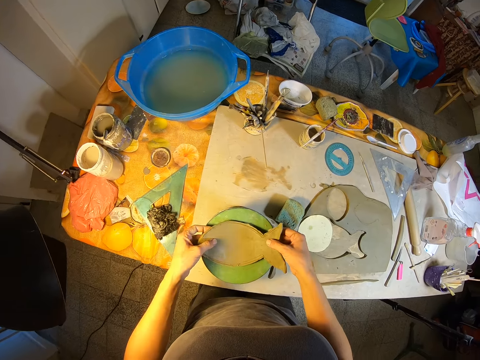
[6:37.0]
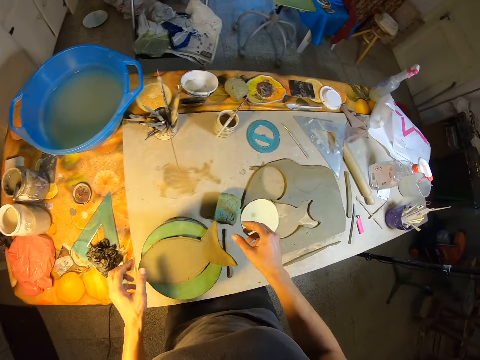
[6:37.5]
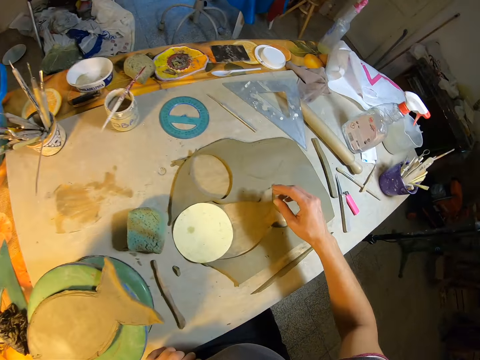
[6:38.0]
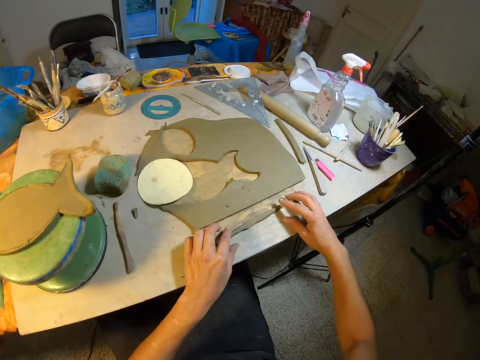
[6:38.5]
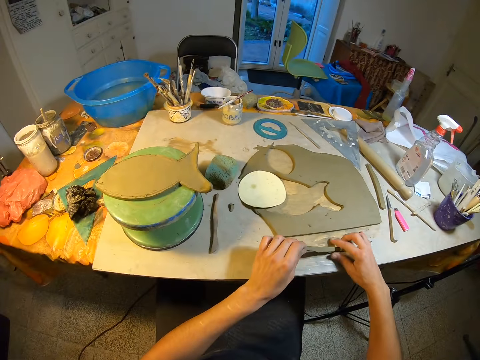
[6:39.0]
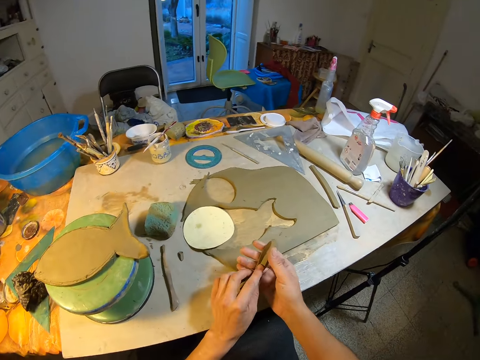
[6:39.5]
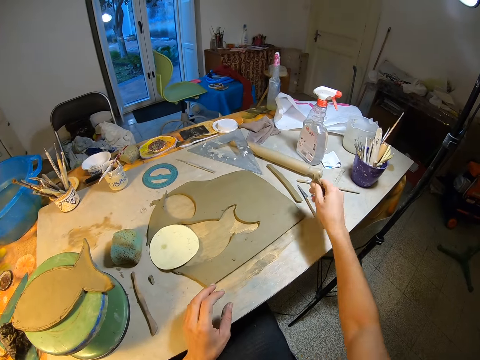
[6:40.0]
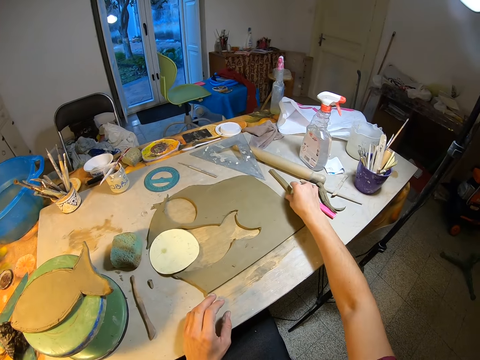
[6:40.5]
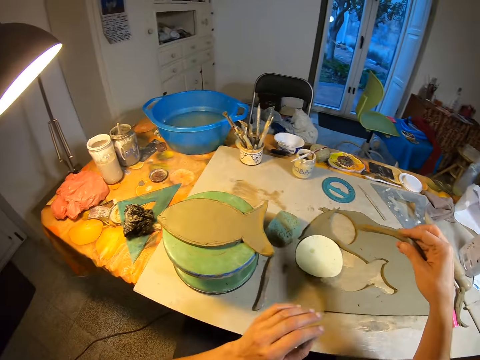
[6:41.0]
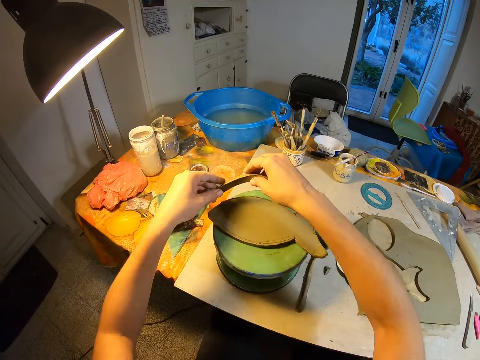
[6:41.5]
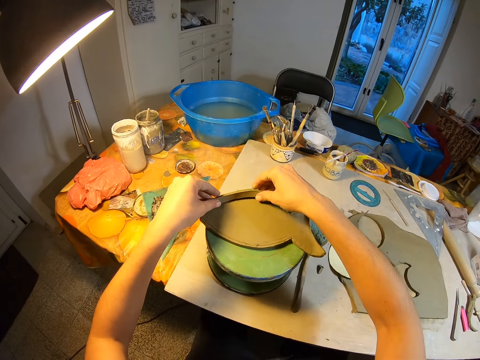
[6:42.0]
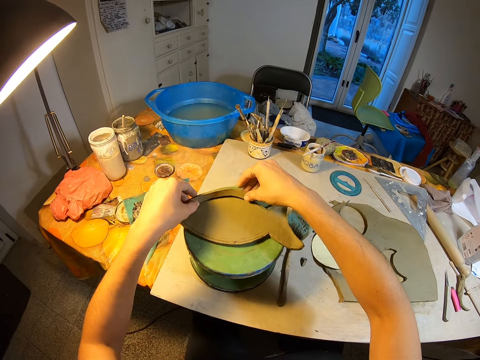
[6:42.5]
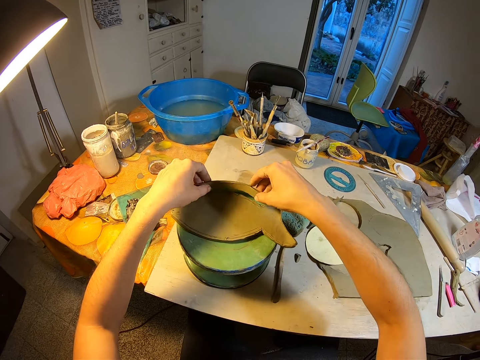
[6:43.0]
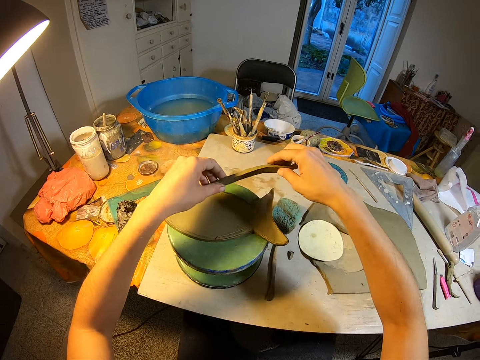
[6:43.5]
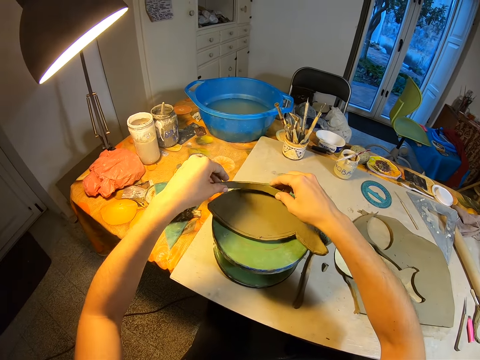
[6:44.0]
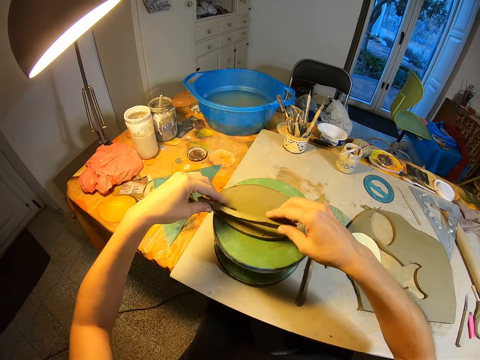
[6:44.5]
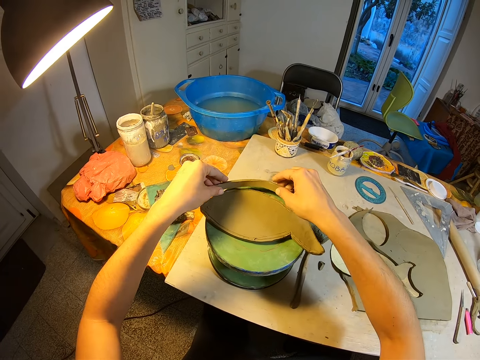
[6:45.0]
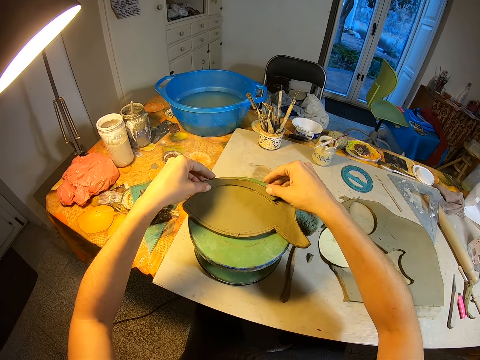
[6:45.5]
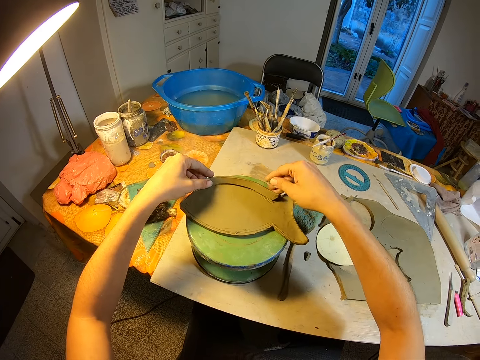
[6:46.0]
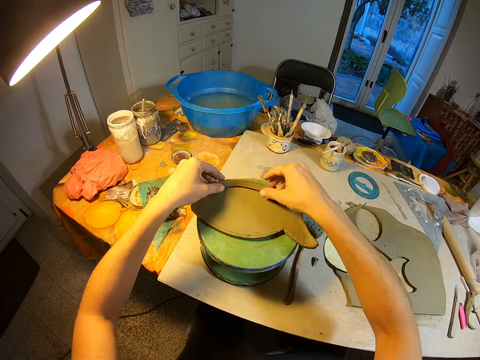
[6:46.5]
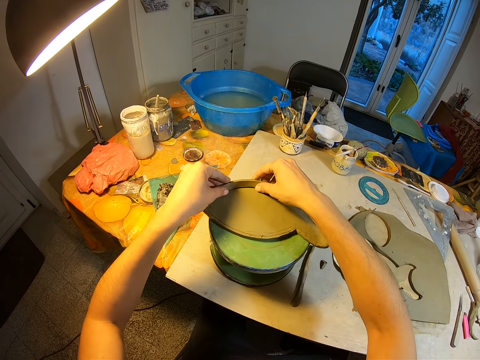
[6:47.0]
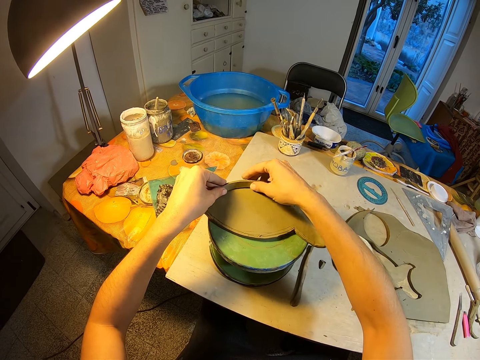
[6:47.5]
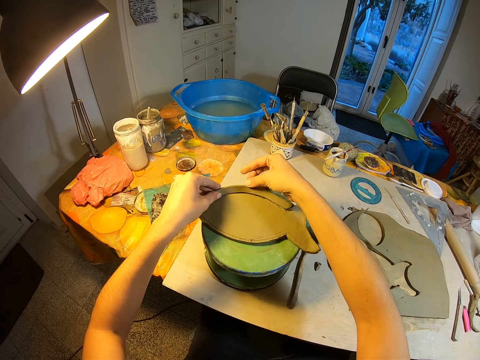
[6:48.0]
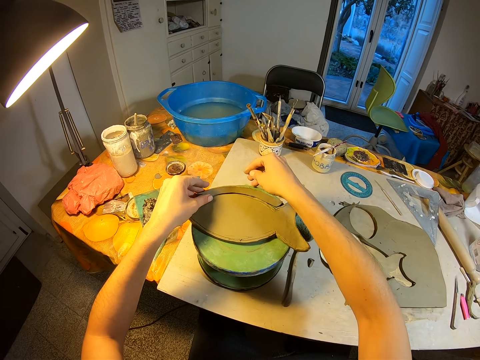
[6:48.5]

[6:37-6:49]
The camera wearer sits on the chair. She lifts a clay mold from the table with both hands. She folds the clay mold with both hands. She holds the clay mold with her right hand. She drops the clay mold from her right hand on the table. She lifts a clay mold with her right hand from the table. She holds the clay mold with both hands. She places the clay mold in both hands on the clay mold on the revolving seat on the table.

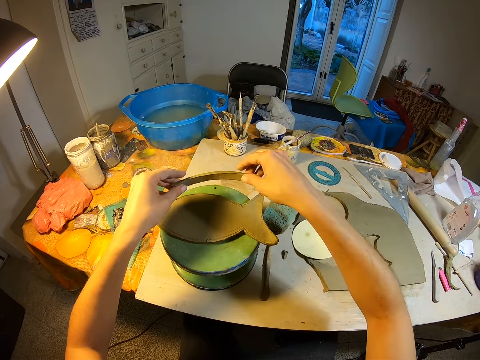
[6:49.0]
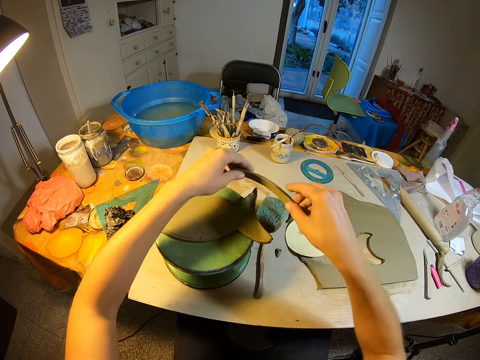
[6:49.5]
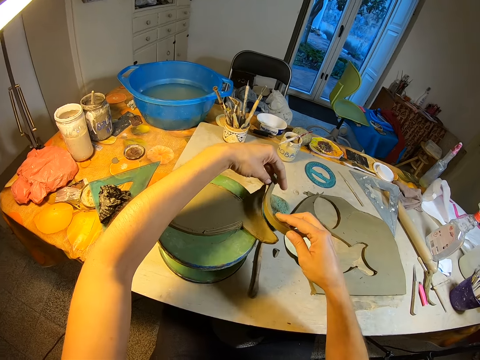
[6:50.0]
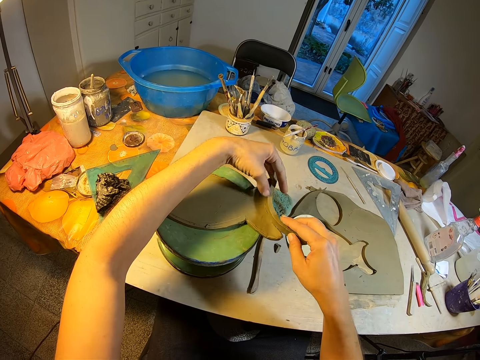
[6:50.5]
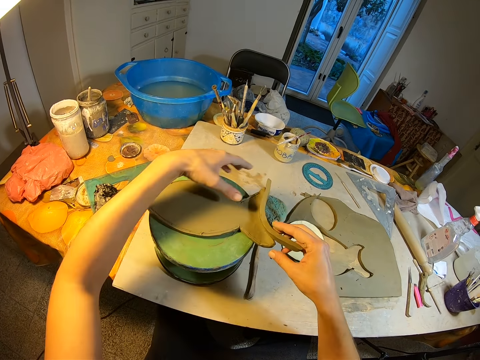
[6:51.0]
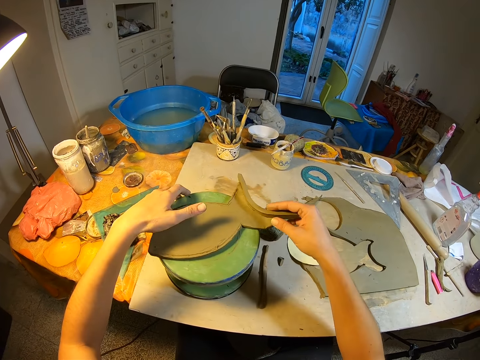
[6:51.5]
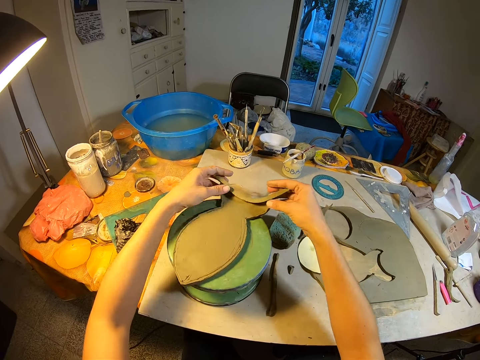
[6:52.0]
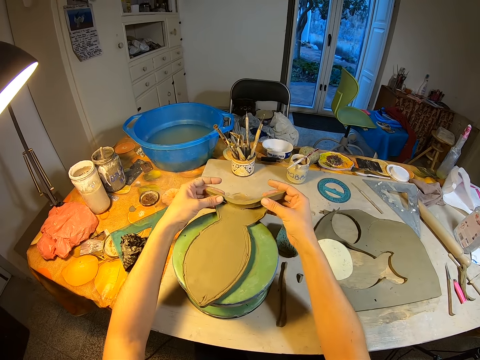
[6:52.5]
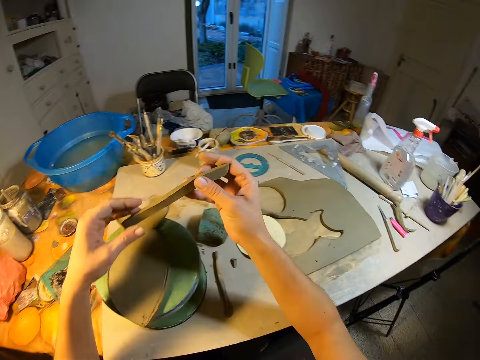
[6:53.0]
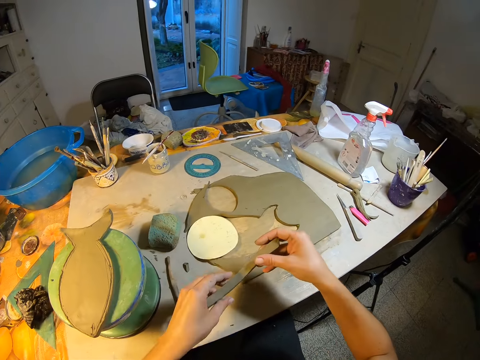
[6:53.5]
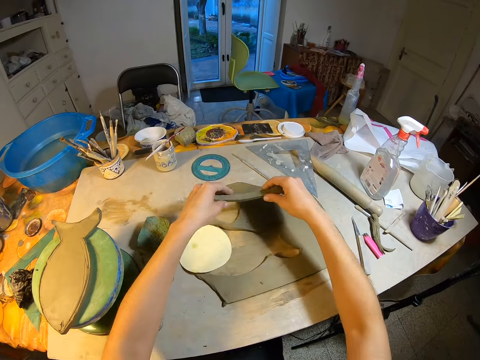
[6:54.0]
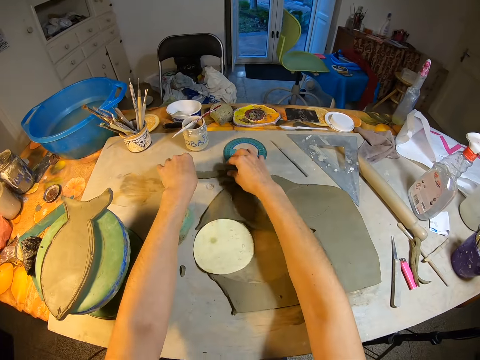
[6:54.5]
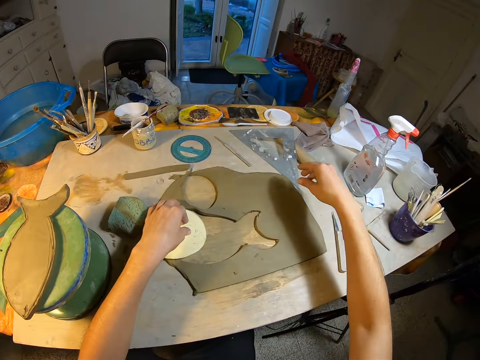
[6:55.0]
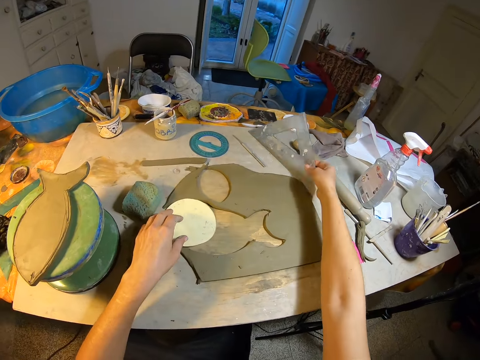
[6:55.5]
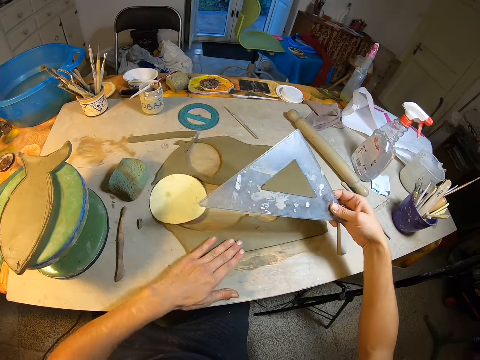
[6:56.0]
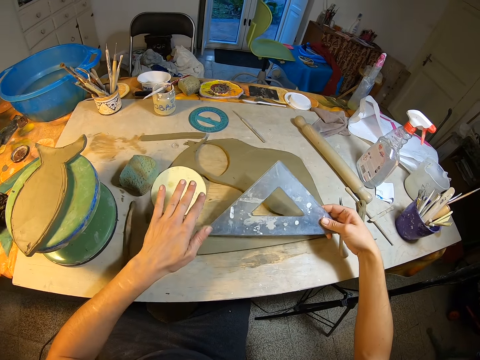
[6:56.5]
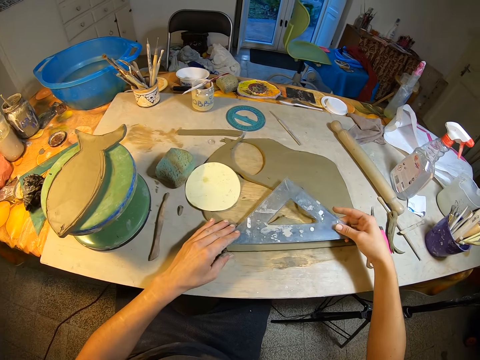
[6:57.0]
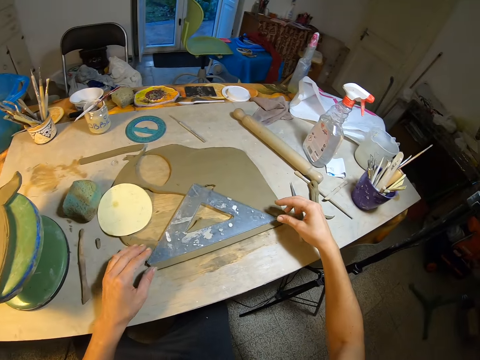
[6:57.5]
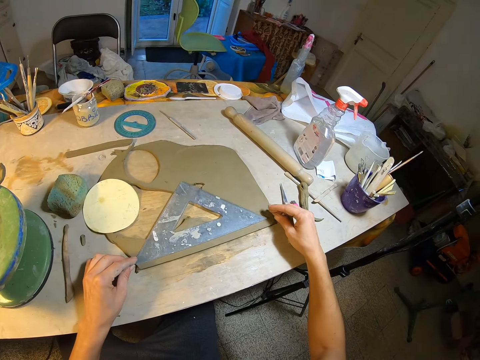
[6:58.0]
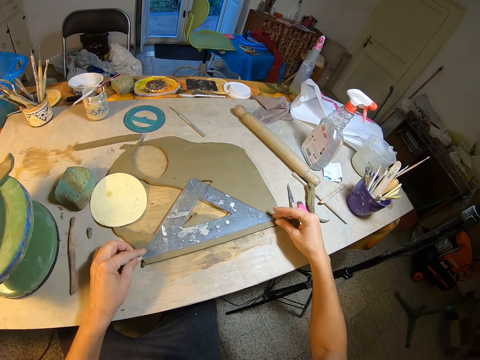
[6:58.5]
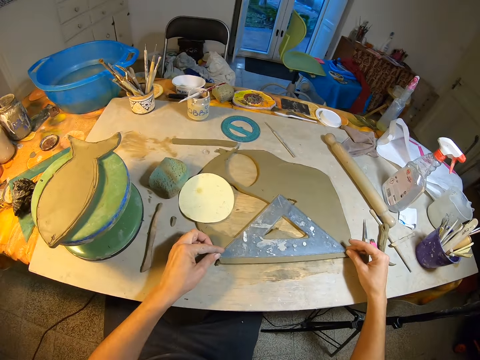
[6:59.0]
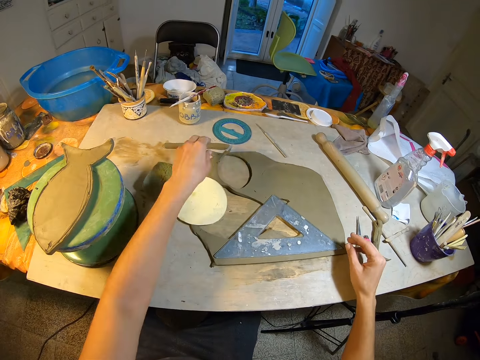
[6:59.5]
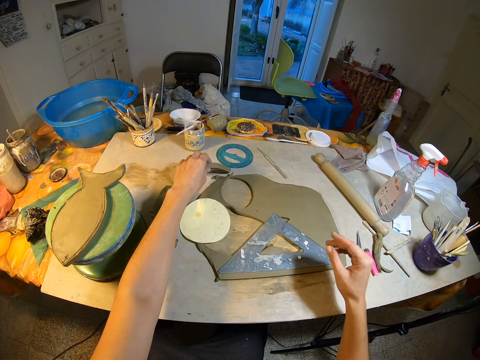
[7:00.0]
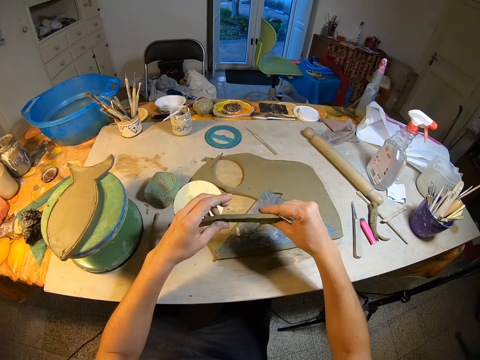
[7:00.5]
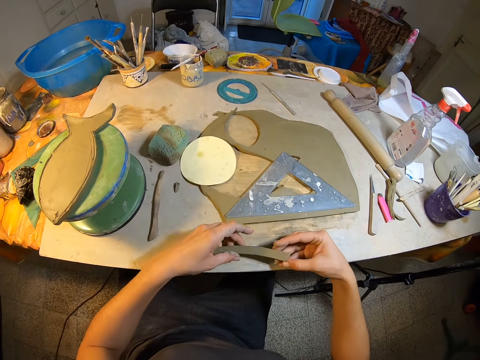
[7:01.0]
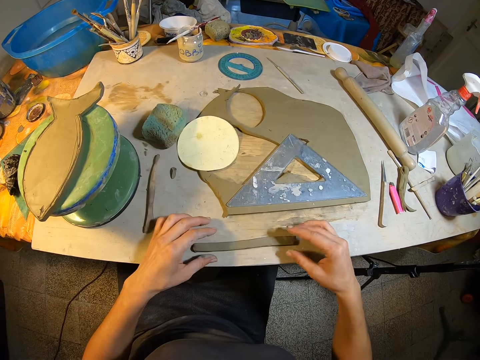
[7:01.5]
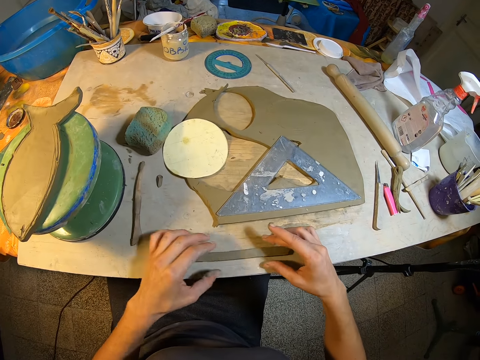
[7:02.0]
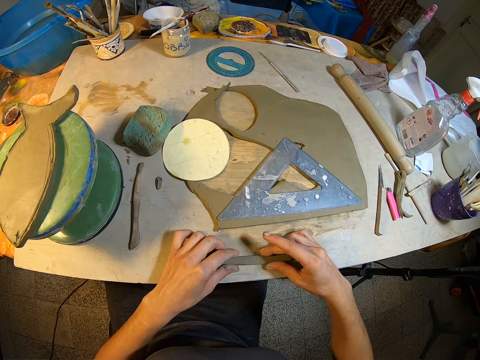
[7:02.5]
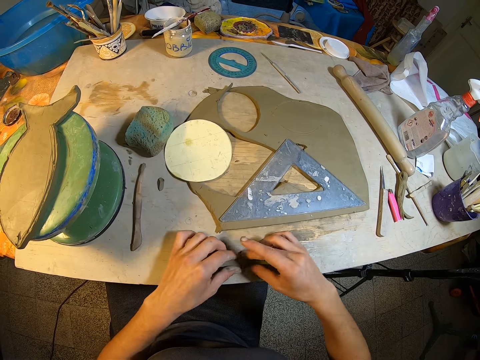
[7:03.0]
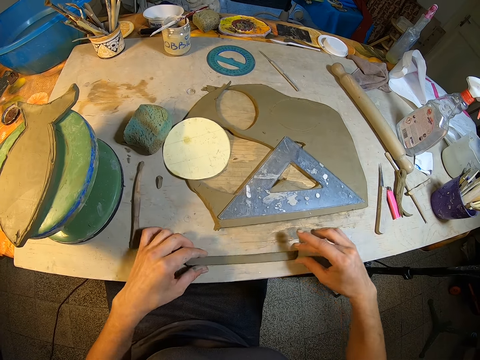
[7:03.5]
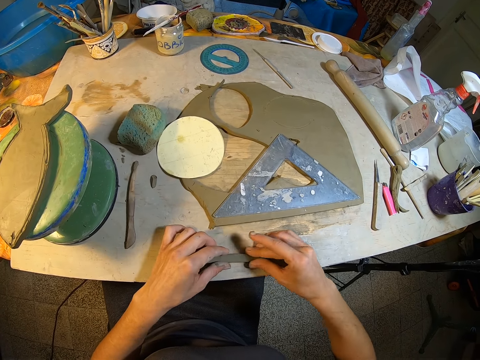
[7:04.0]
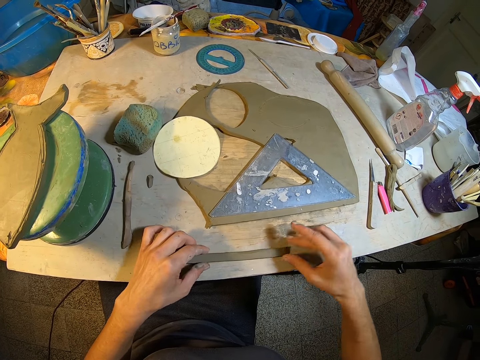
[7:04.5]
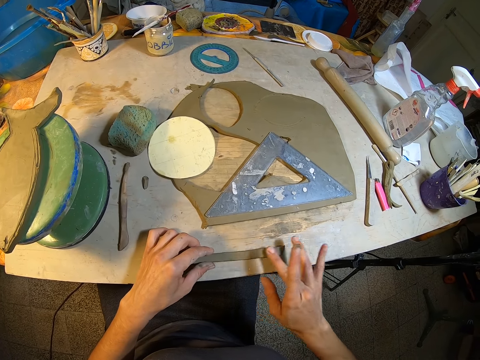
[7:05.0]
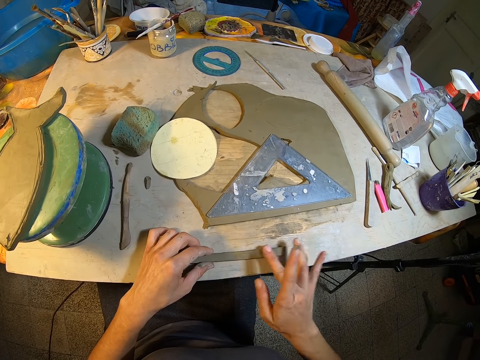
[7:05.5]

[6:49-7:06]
The camera wearer removes the piece of wet clay. She fixes the wet clay on the art. She holds the clay mold on the revolving seat on the table with her right hand. She holds the revolving seat on the table with her left hand. She rotates the revolving seat on the table with her left hand. She lifts the clay mold on the clay mold on the revolving seat on the table with both hands. She removes the piece of wet clay from the art. She drops the clay mold from both hands on the table. She lifts a set square or triangular ruler from the table with her right hand. She wipes the clay mold on the table with her left hand. She places the set square in her right hand on the clay mold on the table. She measures the clay slab with the ruler. She adjusts the set square on the clay mold with both hands. She picks up the clay mold on the table with her left hand. She holds the clay mold with both hands. She drops the clay mold from both hands on the table. She smoothens the clay mold on the table with both hands.
